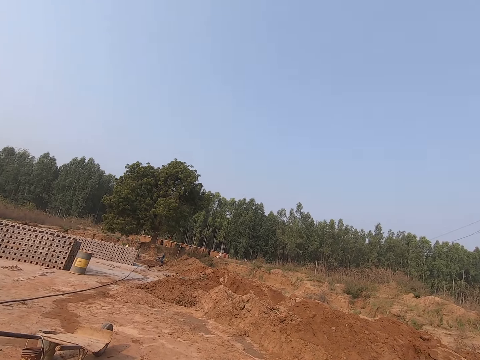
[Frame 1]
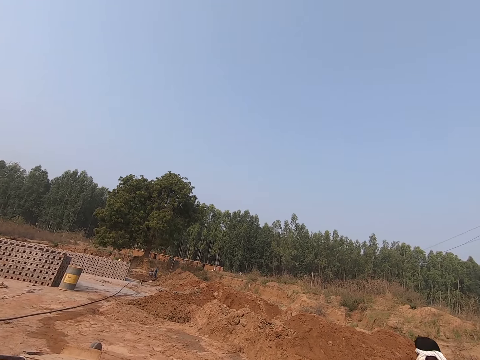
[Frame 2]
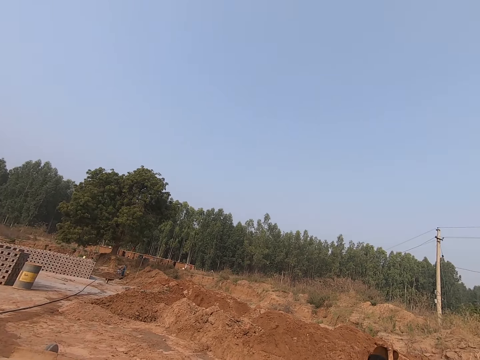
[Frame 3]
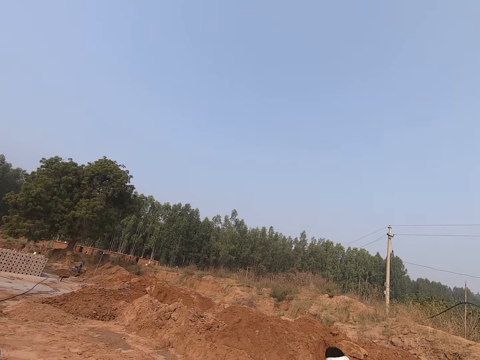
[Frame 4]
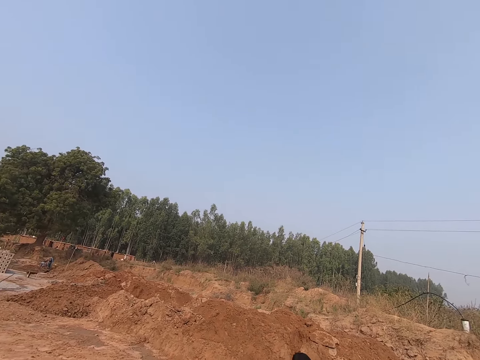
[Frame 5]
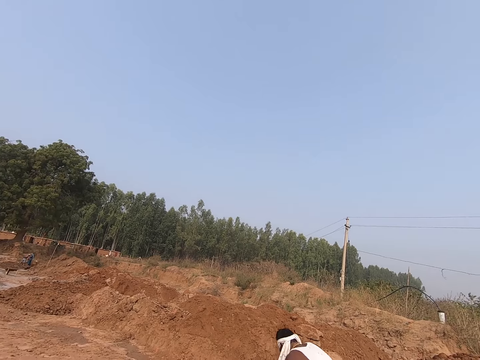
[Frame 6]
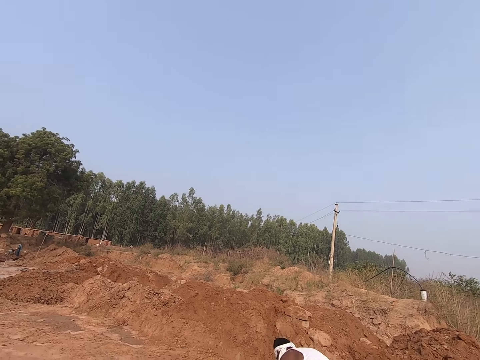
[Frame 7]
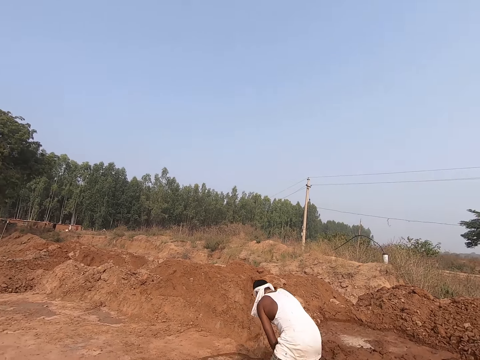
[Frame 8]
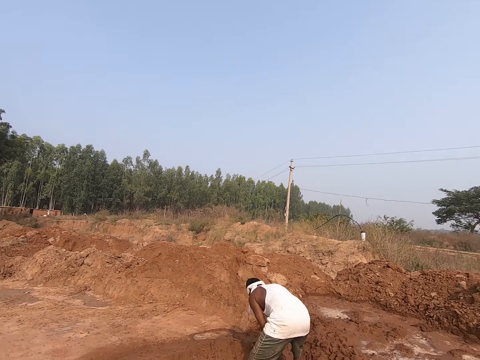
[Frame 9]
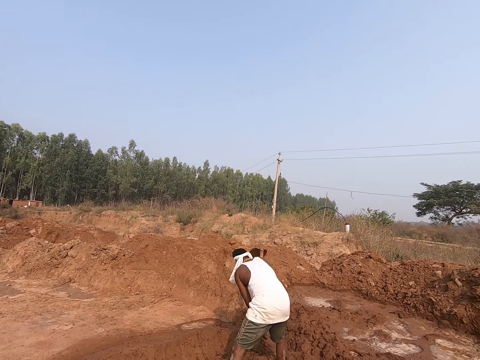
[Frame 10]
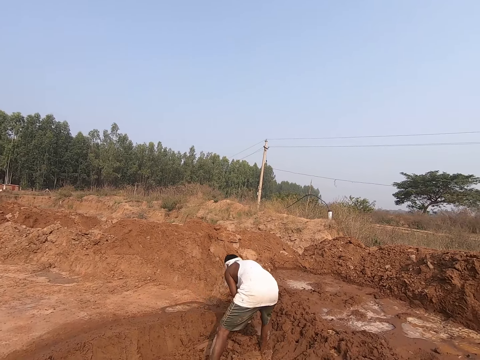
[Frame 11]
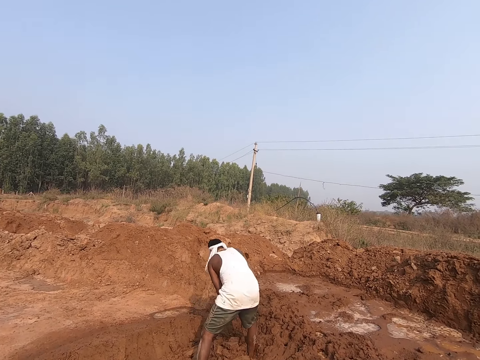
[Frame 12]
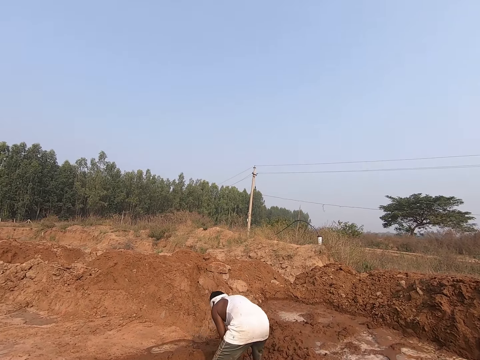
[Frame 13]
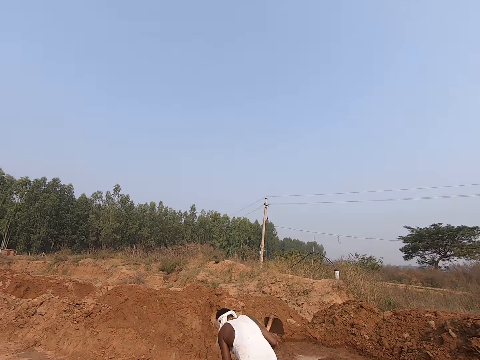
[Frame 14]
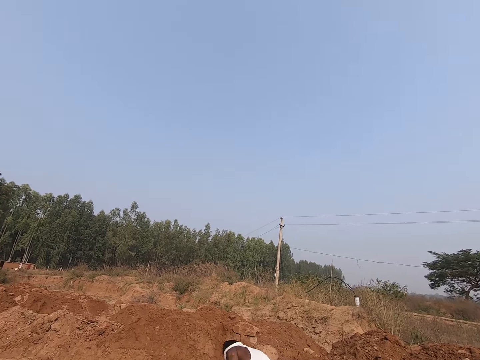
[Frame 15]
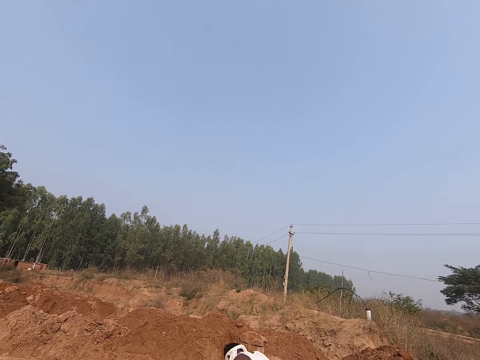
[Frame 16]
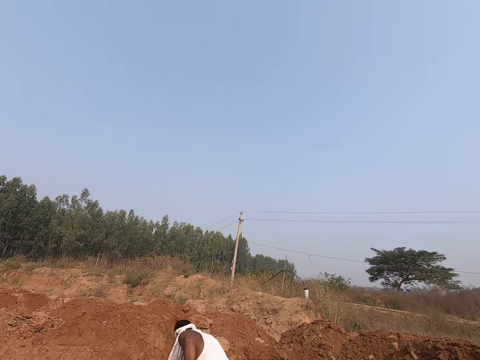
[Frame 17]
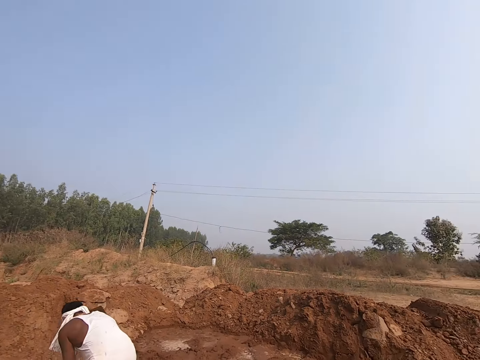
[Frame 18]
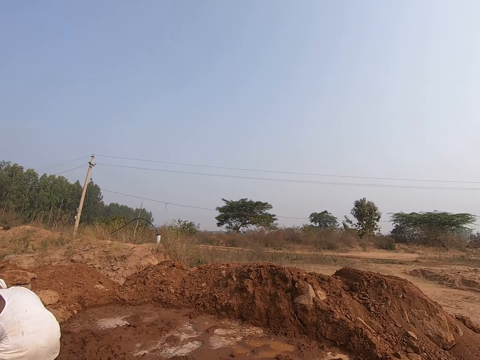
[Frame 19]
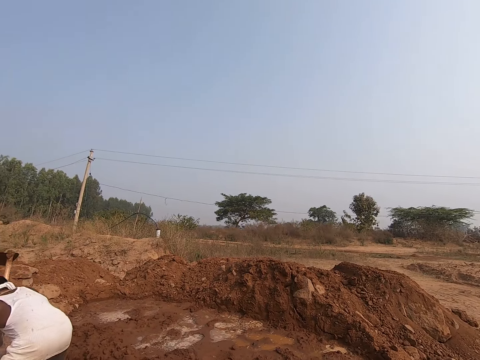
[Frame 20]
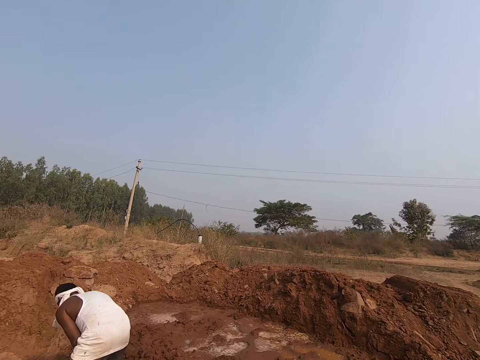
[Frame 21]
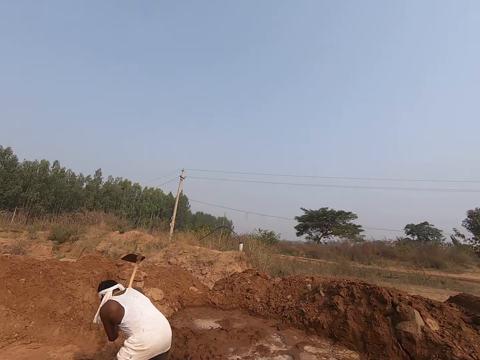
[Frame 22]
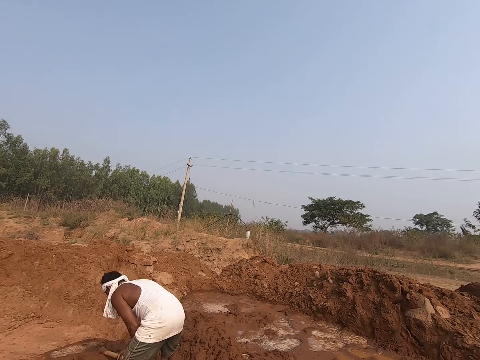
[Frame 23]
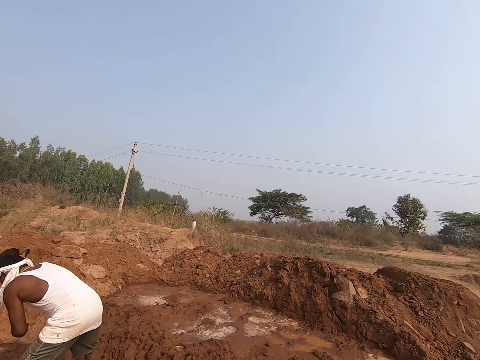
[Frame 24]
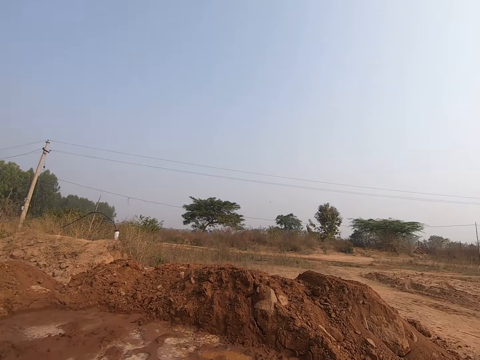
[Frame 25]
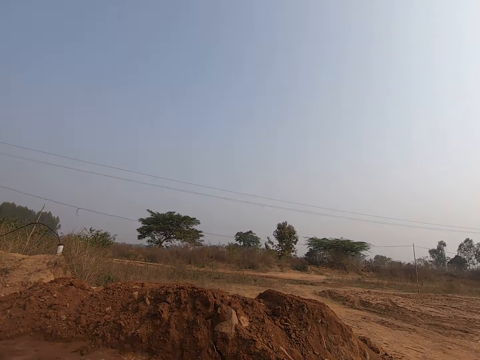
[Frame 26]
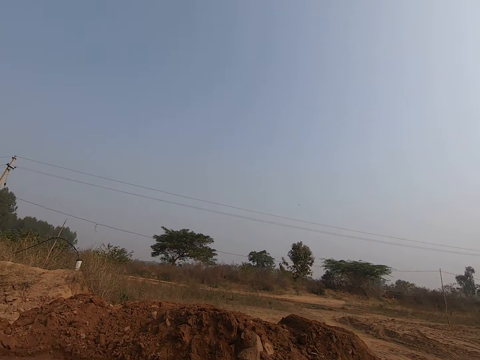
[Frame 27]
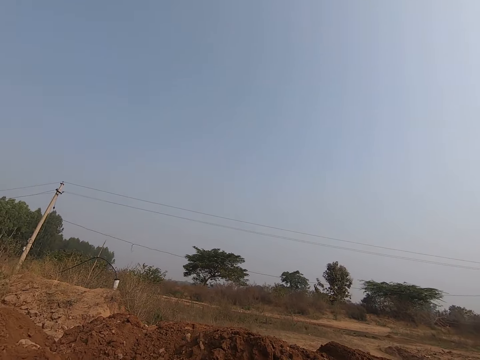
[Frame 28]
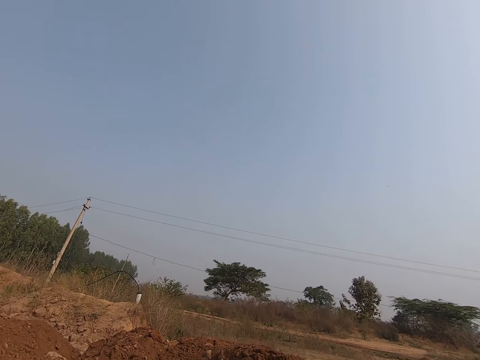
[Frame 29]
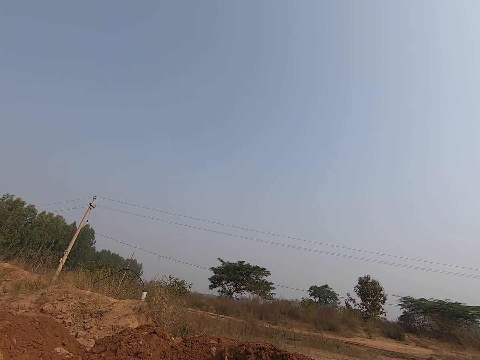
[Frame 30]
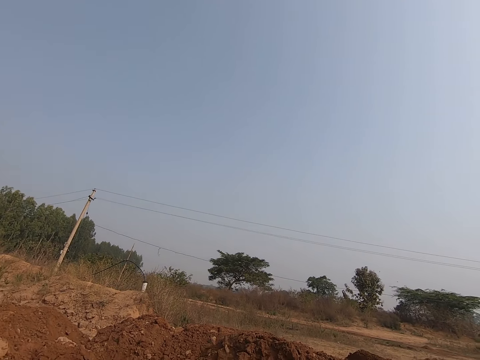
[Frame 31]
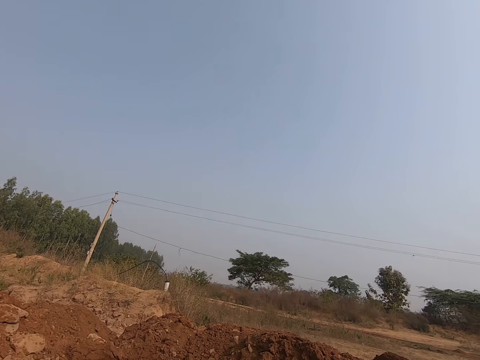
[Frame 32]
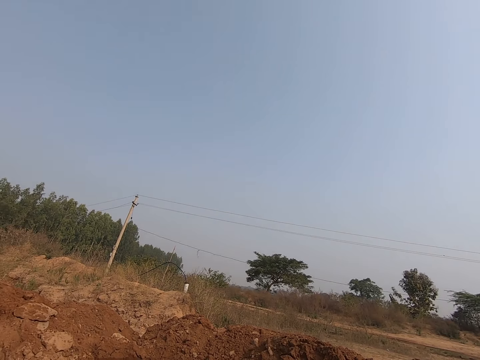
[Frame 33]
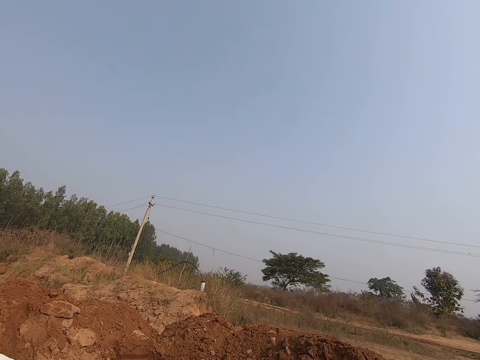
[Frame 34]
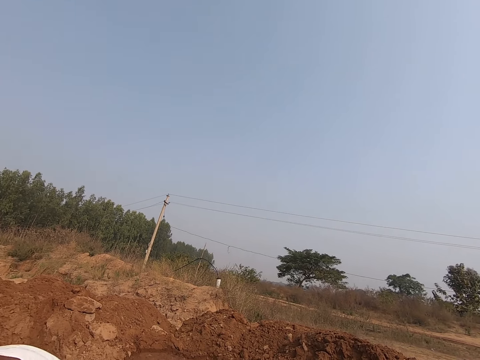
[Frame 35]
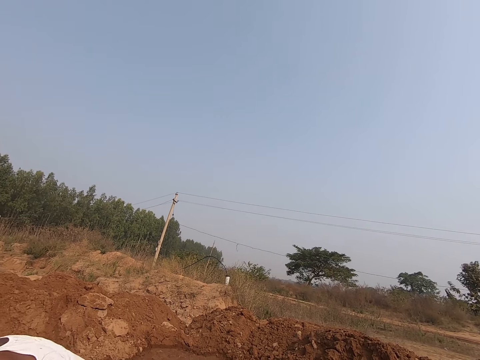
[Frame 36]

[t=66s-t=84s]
A man digs the site with the hoe. The camera wearer looks at the man. They look around the site and speak to the man.

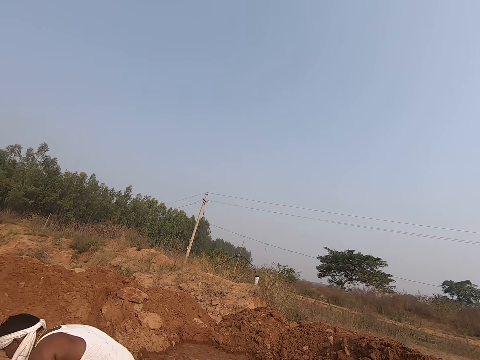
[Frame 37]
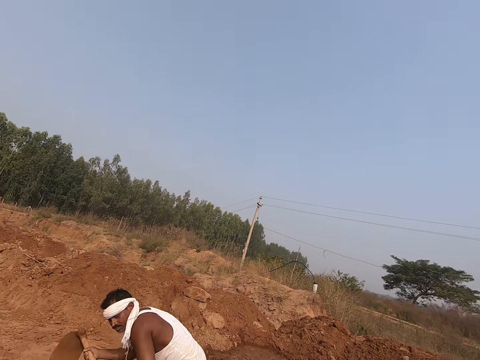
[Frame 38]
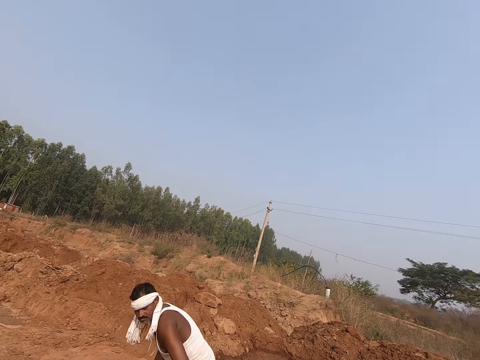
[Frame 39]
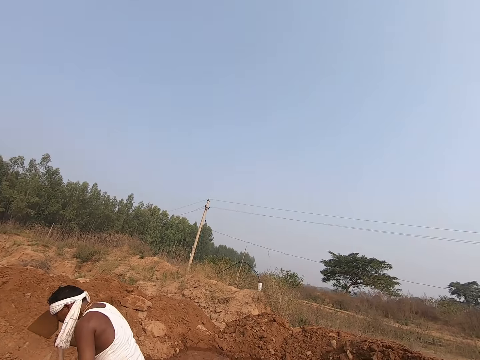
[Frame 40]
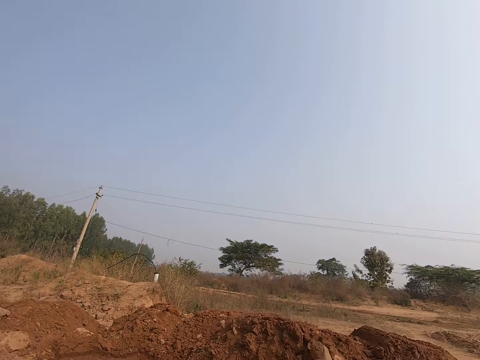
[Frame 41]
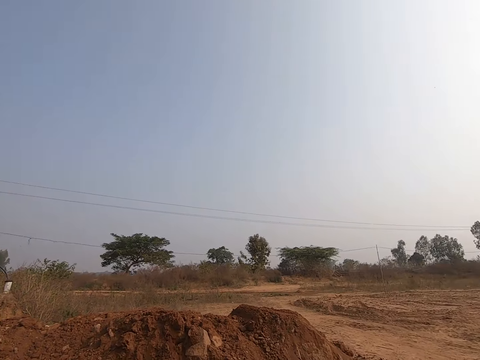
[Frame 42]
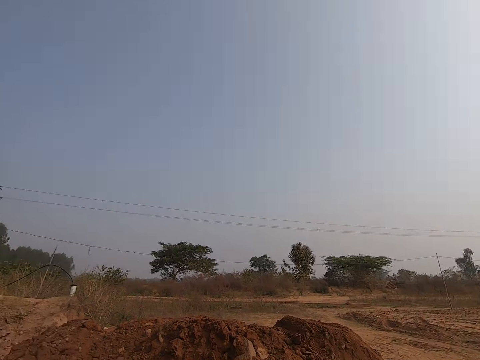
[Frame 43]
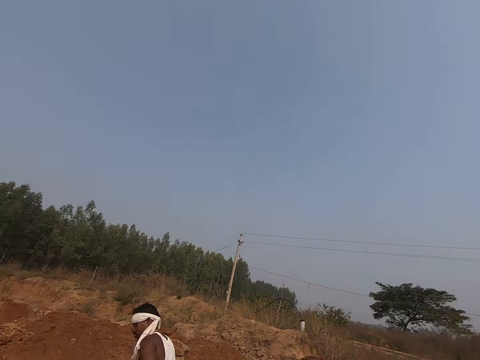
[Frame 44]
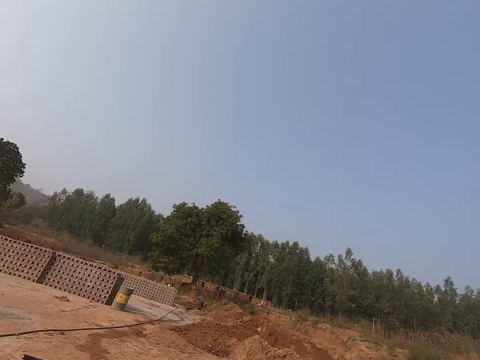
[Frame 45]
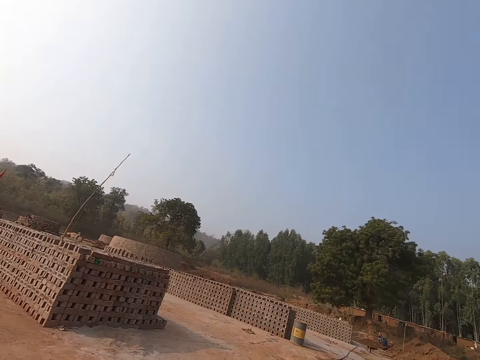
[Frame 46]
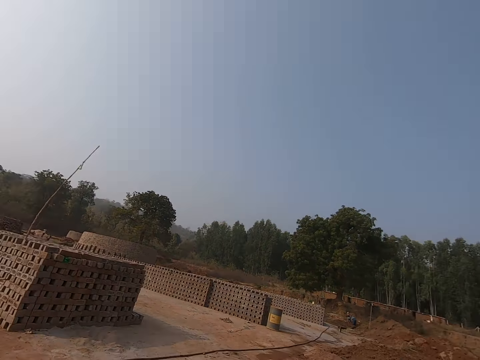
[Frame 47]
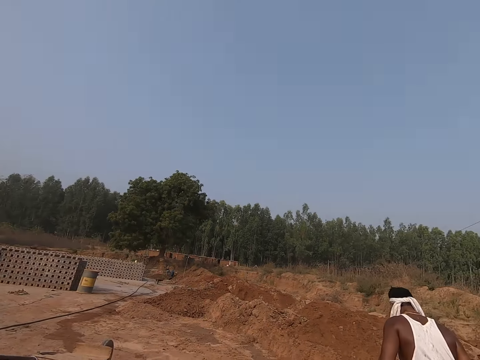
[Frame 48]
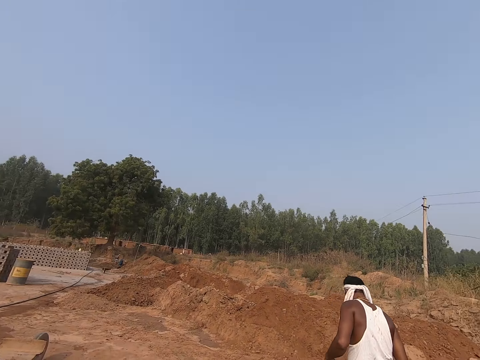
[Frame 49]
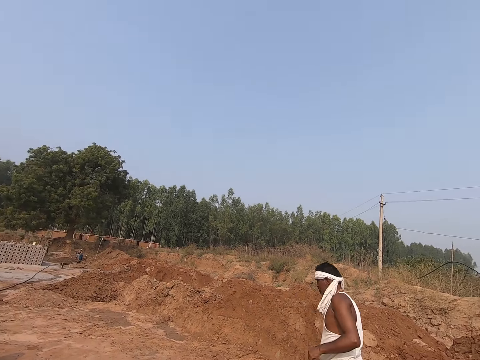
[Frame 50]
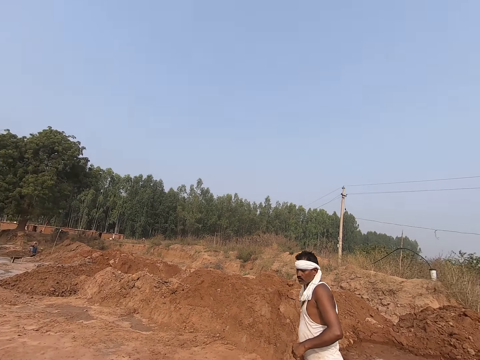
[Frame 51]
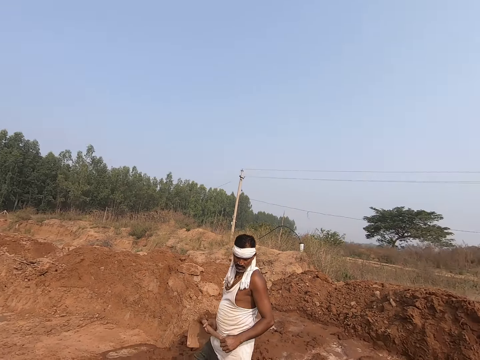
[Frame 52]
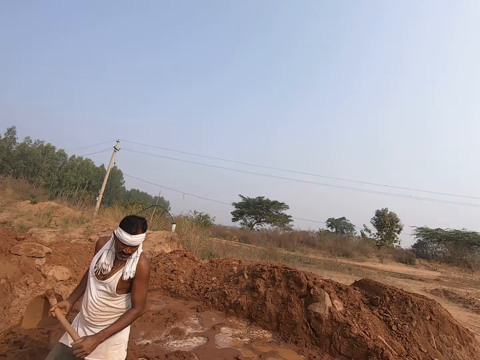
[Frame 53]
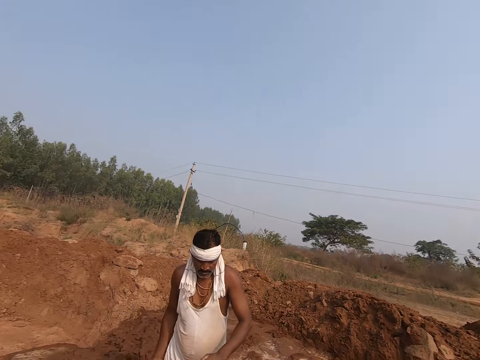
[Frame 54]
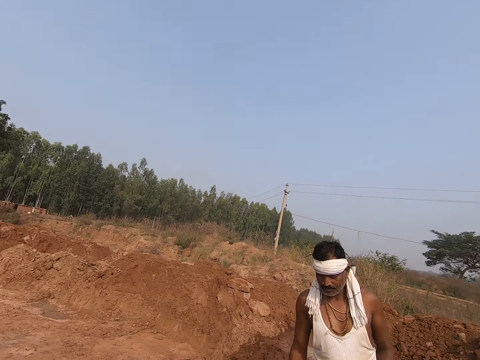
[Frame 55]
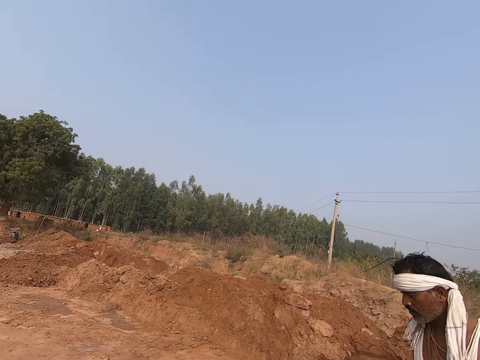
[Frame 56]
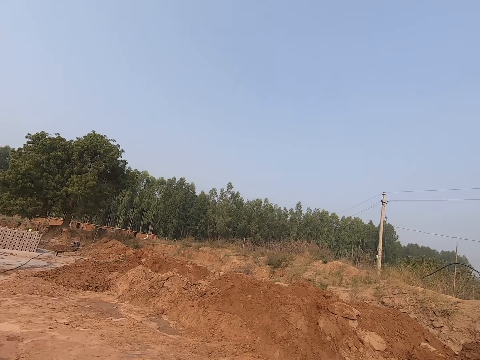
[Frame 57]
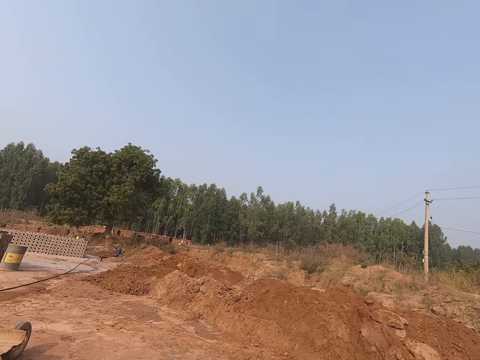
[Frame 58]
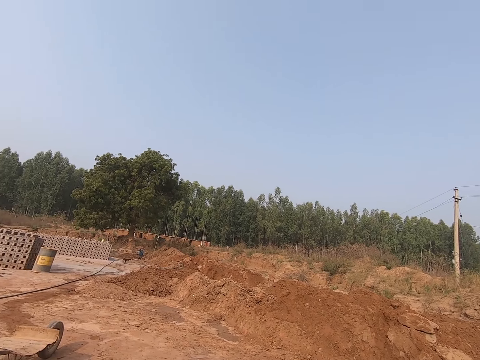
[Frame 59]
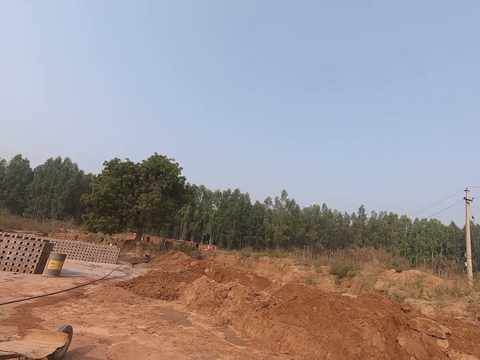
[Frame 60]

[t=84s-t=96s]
A man speaks to the camera wearer. The camera wearer speaks to the man and looks around the site. The man stands on the site. The camera wearer looks at the man. The man moves around the site. The camera wearer looks around.
